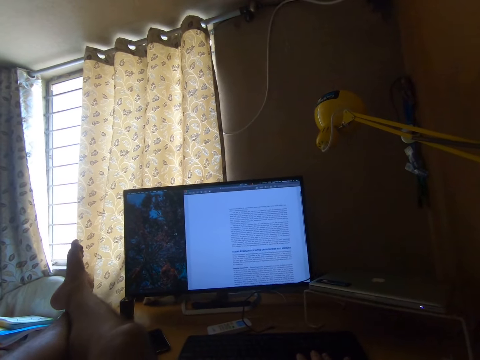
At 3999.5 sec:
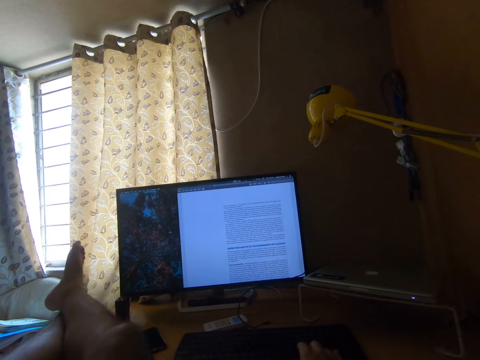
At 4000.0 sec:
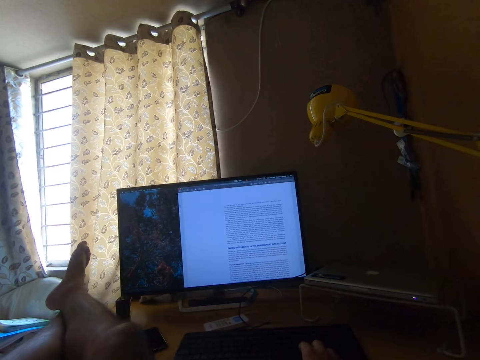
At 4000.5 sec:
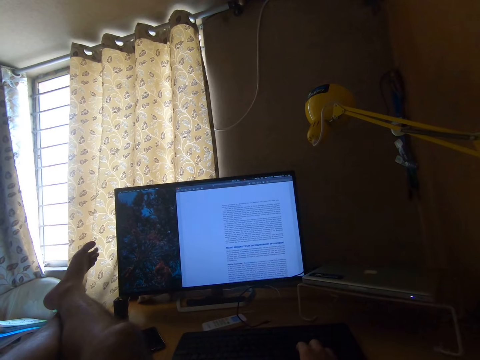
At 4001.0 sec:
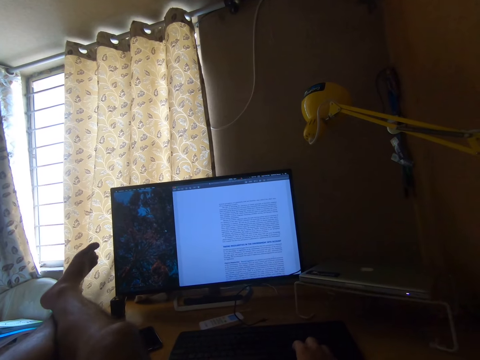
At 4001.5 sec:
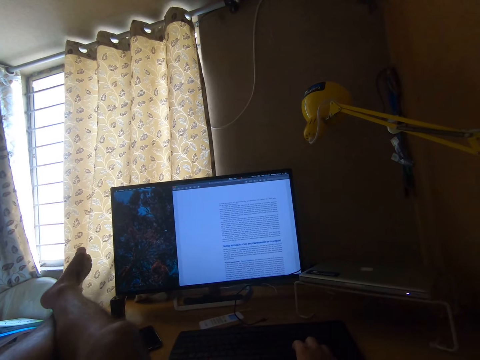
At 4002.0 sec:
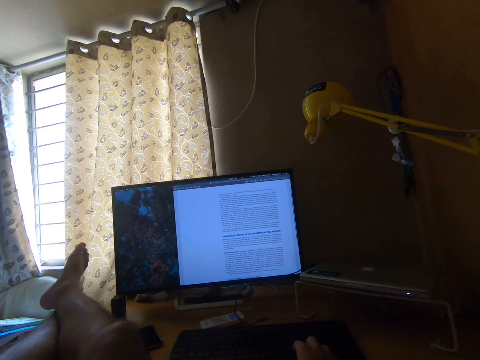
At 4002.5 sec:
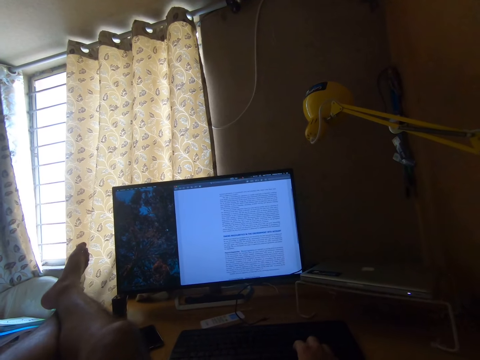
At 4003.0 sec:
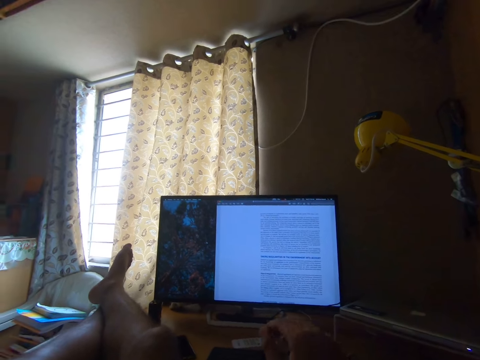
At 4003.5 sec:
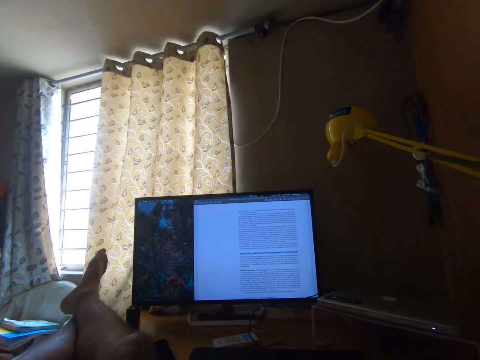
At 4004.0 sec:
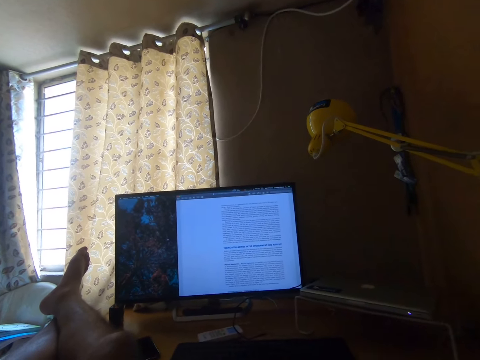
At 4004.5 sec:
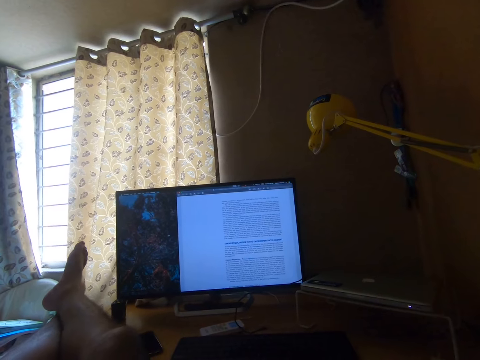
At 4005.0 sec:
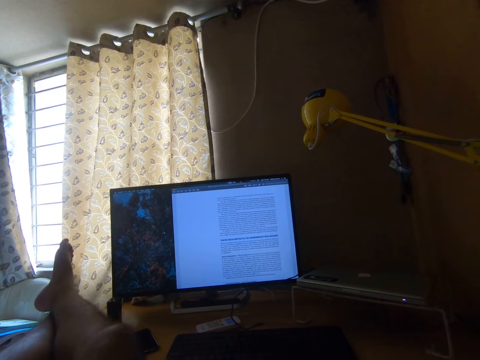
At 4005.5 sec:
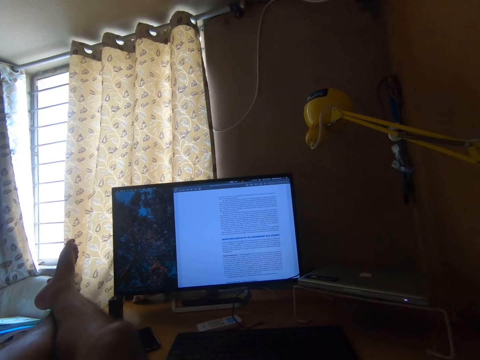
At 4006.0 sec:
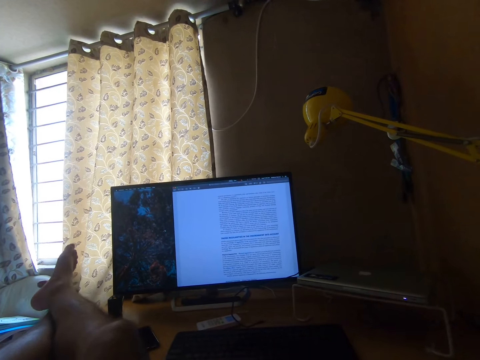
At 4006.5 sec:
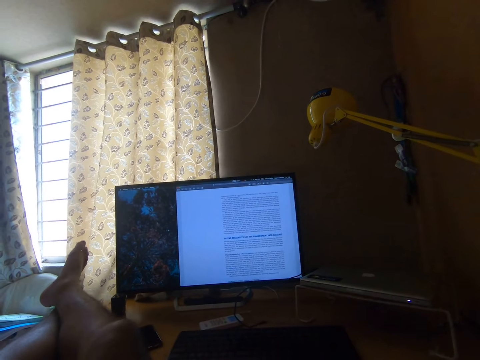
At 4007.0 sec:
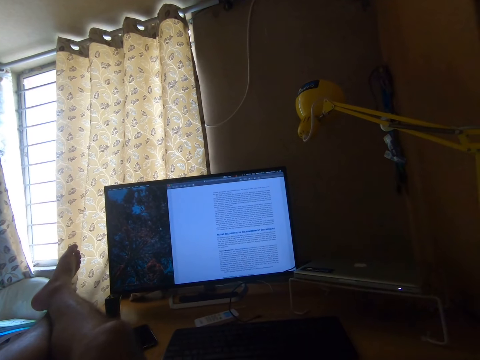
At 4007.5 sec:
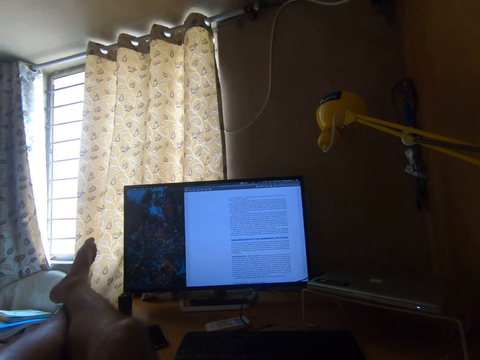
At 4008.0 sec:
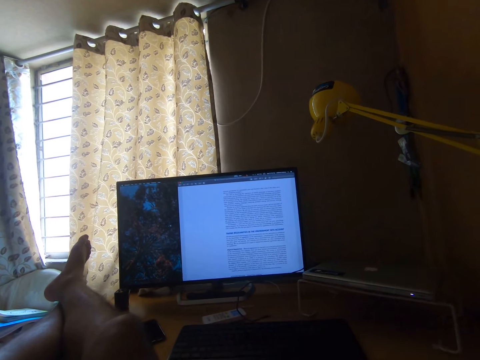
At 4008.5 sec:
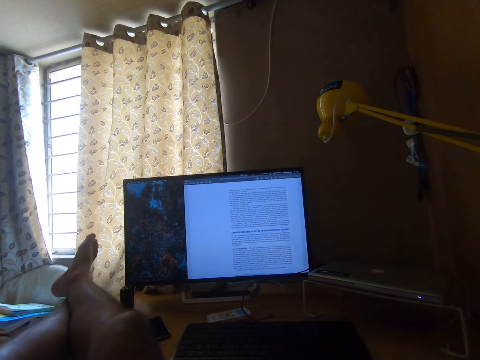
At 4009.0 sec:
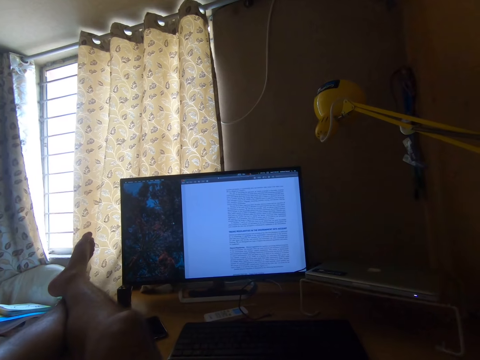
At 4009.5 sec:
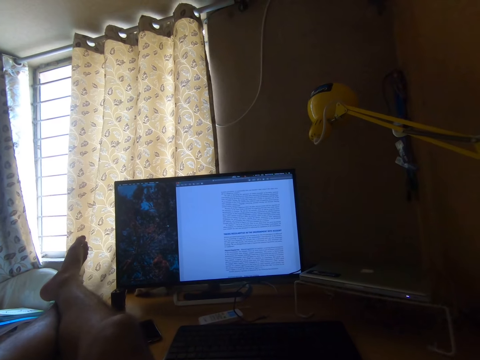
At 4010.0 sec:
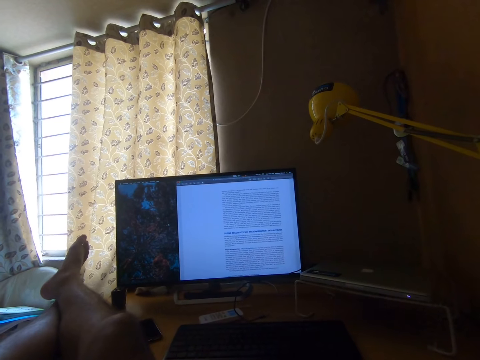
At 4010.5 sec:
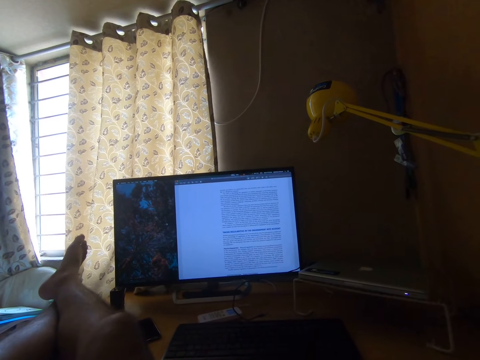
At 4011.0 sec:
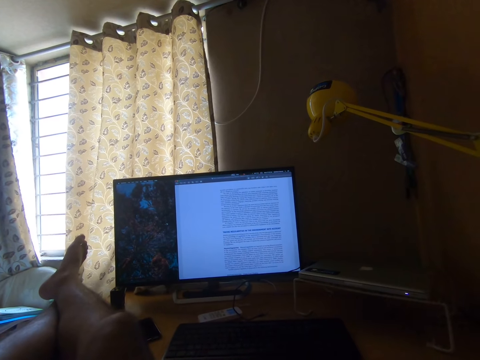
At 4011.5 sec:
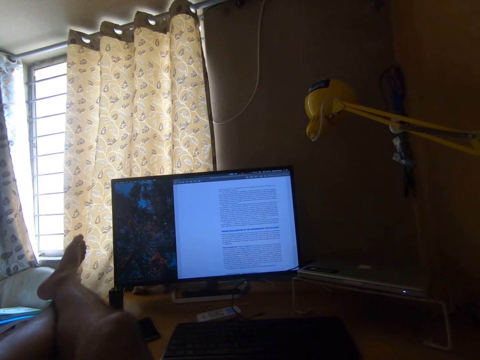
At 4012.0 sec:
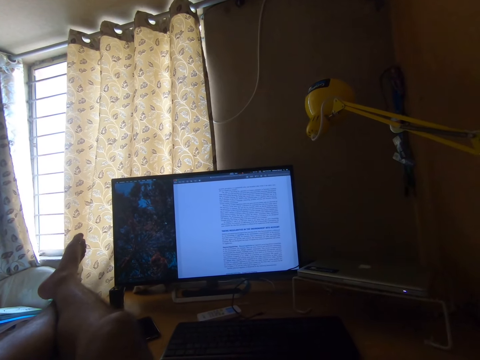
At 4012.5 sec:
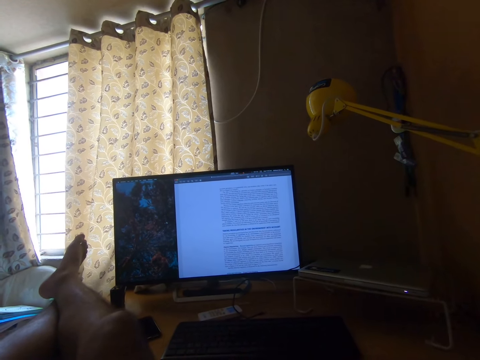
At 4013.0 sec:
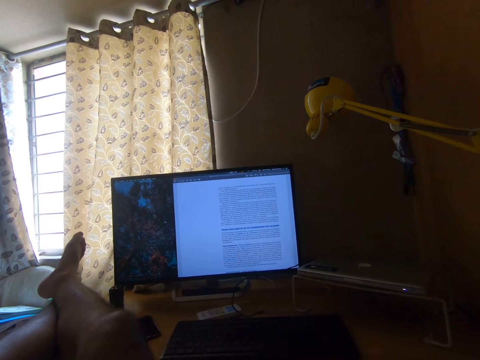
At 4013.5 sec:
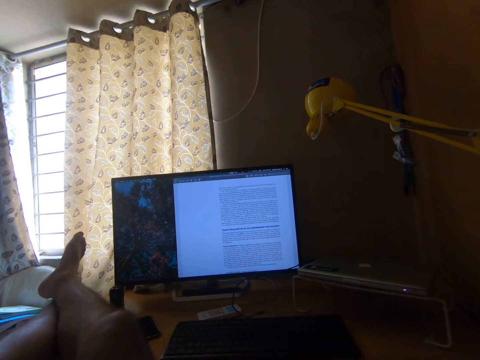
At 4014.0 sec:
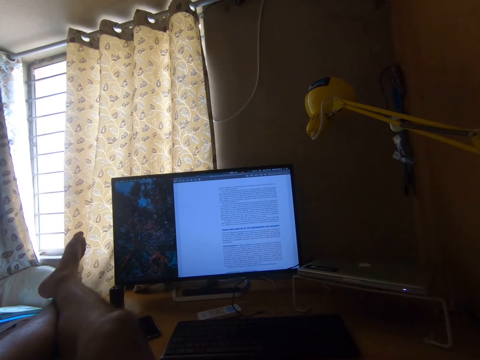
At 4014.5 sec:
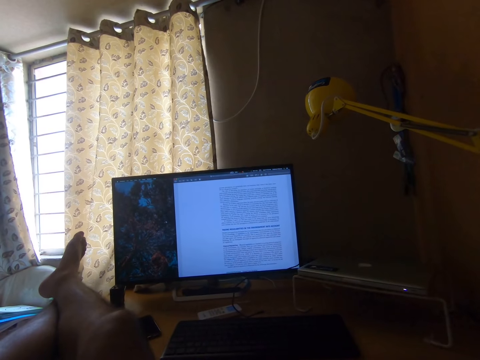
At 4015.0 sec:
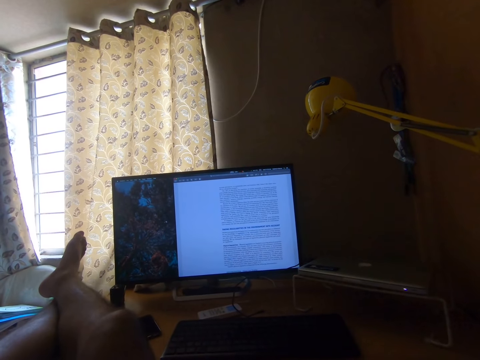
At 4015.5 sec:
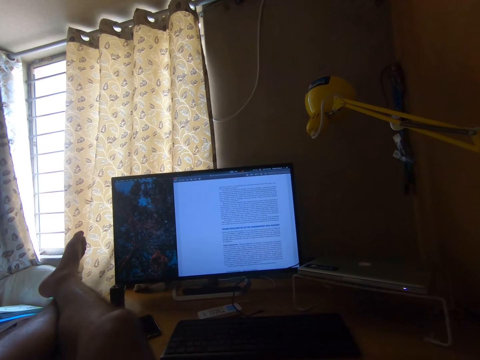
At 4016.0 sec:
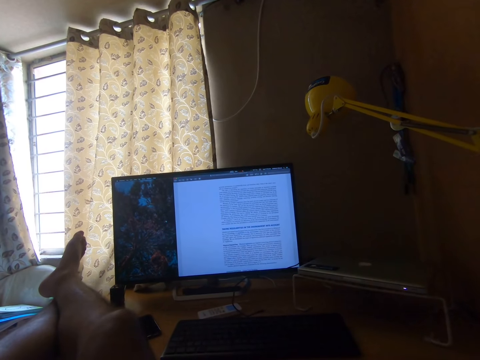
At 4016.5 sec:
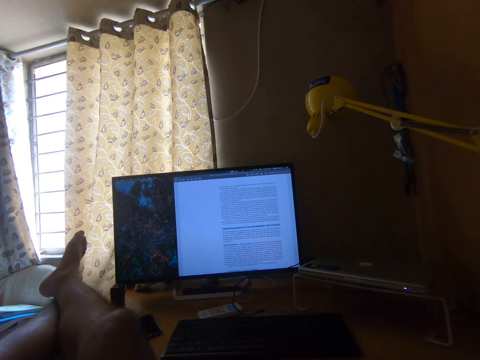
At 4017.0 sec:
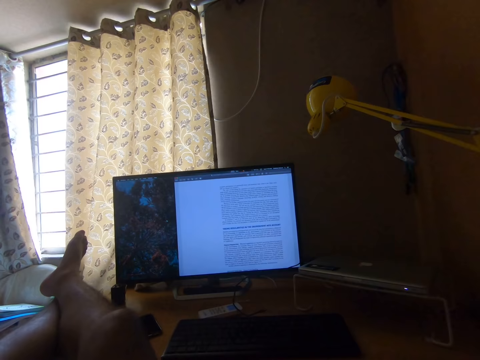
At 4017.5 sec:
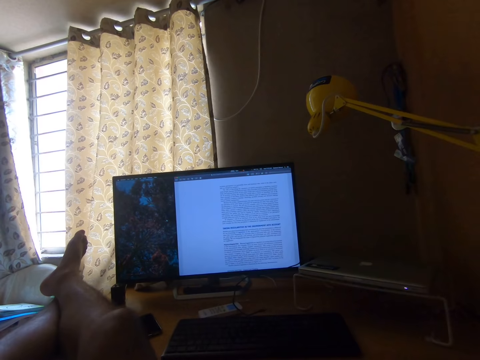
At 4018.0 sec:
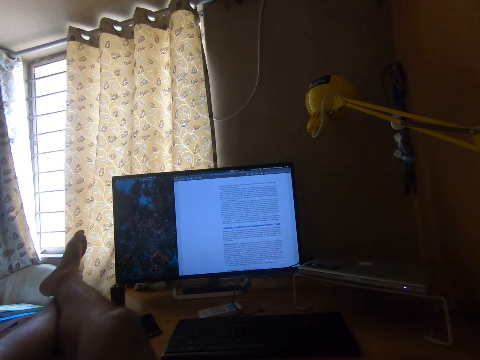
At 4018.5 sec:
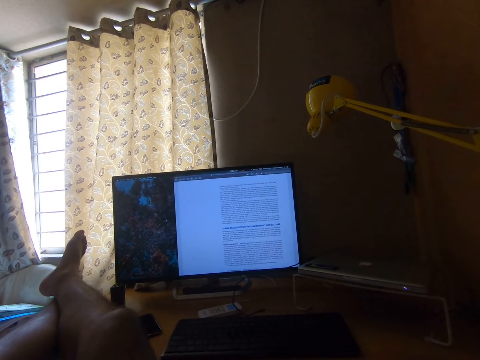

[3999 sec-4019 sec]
The camera wearer looks at a monitor. They shake their left foot on the table and move their foot. They lift up their right hand from the keyboard. They read out the texts on the computer monitor. They shake their feet on the table. They look at the monitor.

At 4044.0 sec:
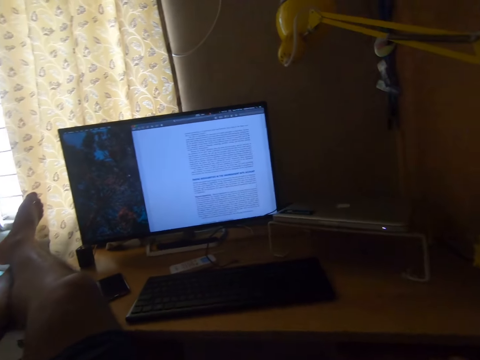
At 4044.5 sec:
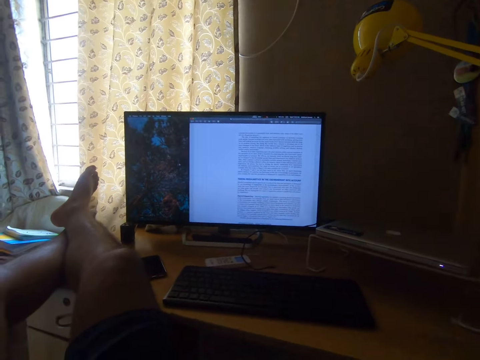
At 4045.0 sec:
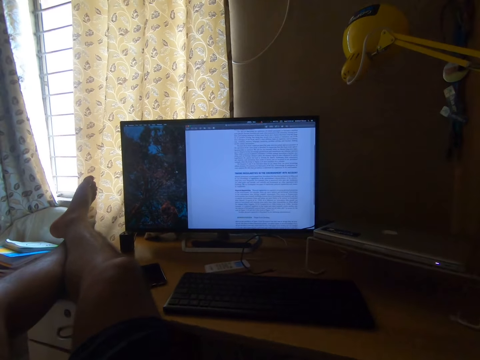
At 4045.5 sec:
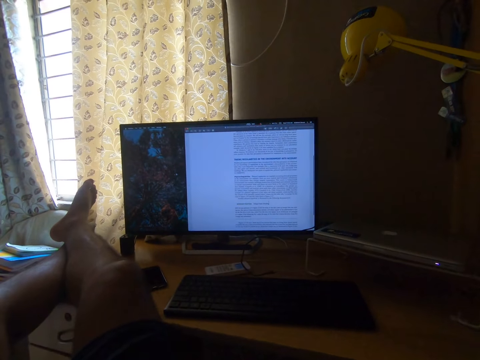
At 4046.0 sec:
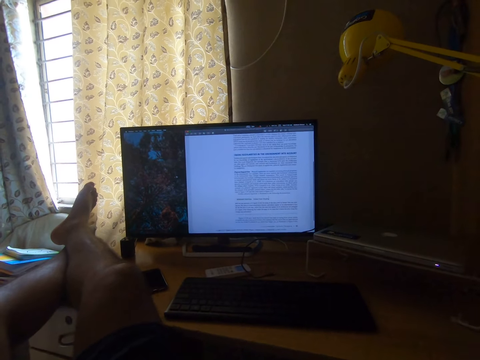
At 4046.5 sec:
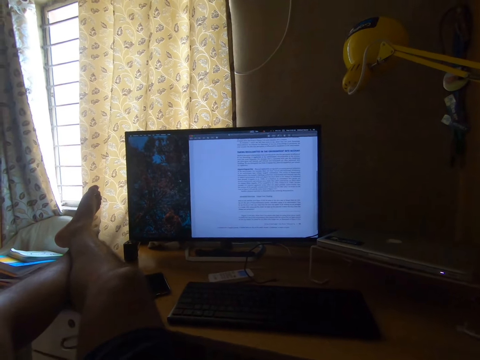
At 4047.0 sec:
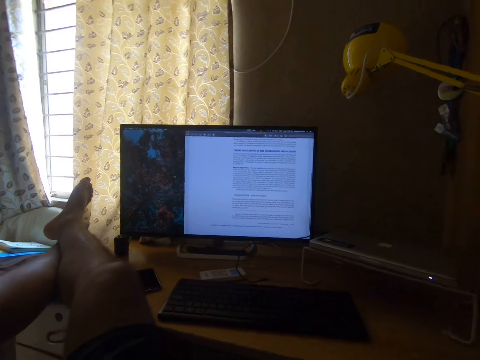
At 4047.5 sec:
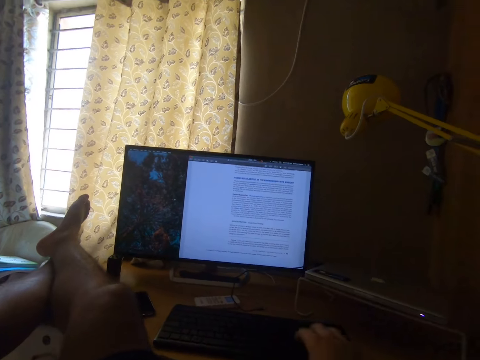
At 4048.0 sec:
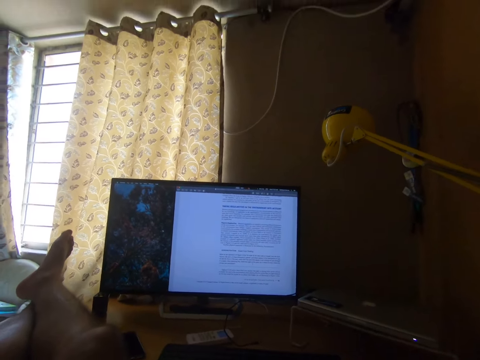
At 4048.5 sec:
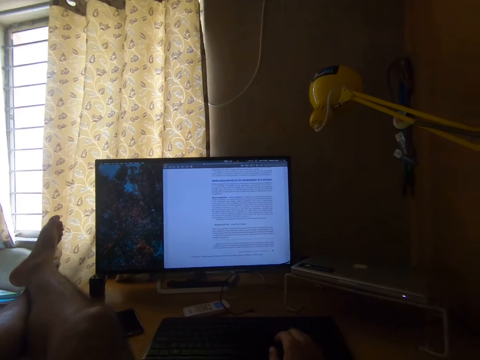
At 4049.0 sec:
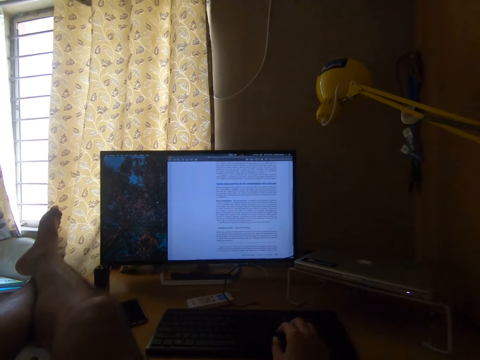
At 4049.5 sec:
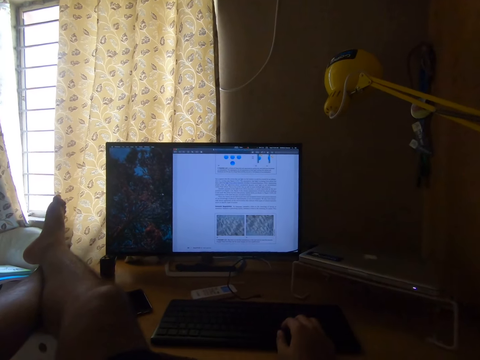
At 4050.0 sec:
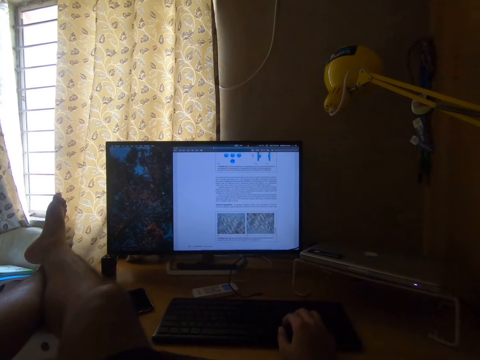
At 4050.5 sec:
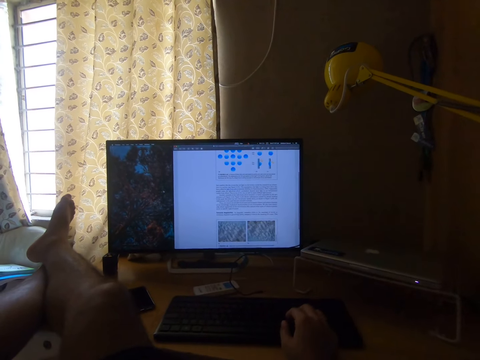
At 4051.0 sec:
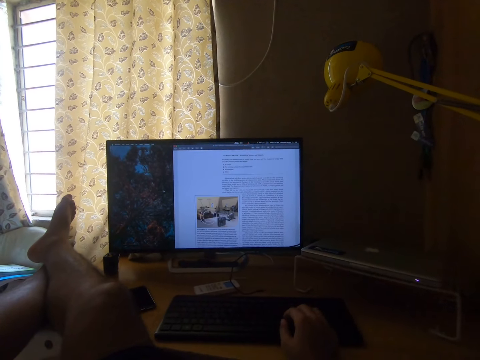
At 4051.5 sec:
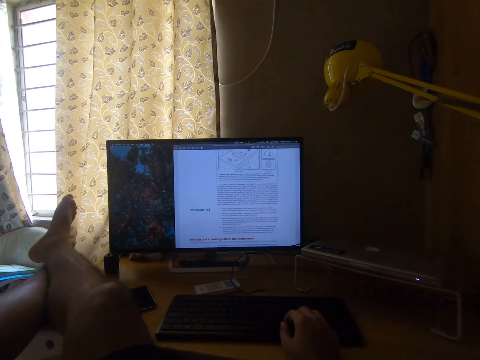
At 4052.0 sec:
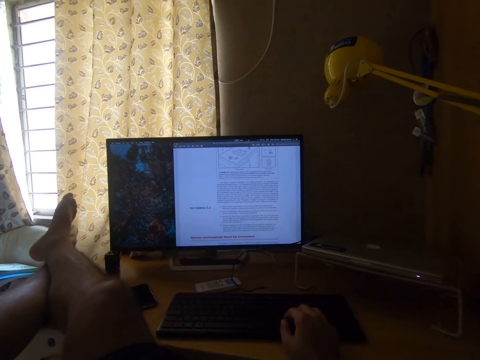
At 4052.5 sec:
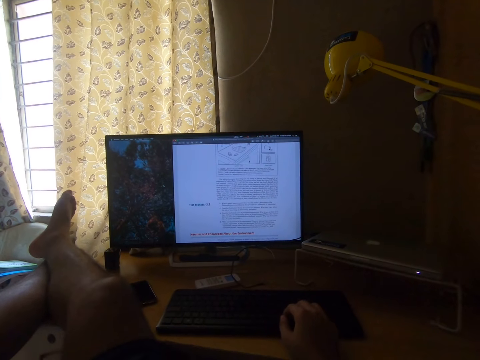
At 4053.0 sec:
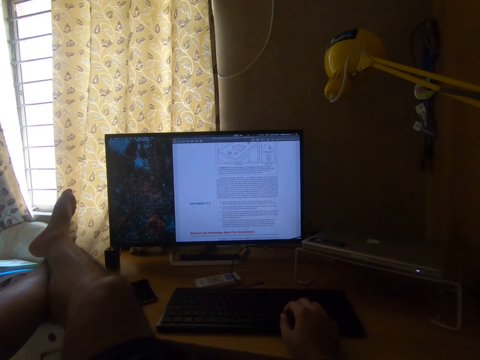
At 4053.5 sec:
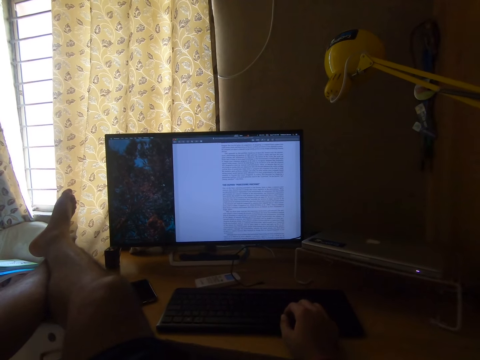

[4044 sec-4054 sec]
The camera wearer works on the desktop computer on the table. They press the keyboard with their right hand. They shake their foot. They press the keyboard.
